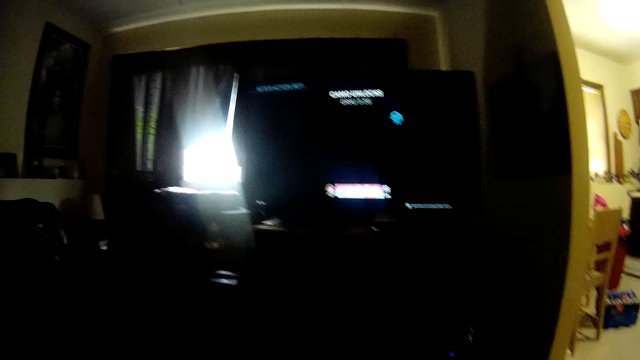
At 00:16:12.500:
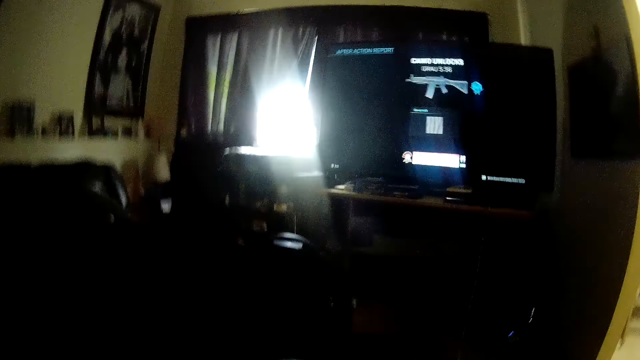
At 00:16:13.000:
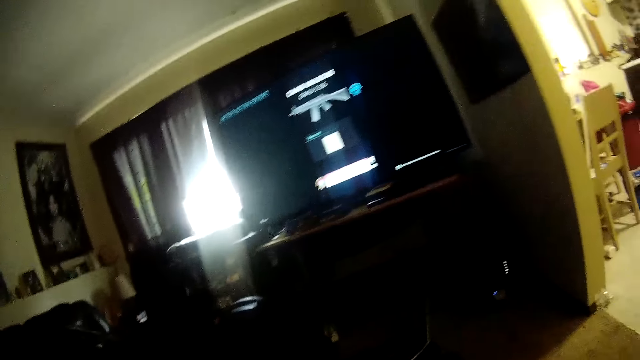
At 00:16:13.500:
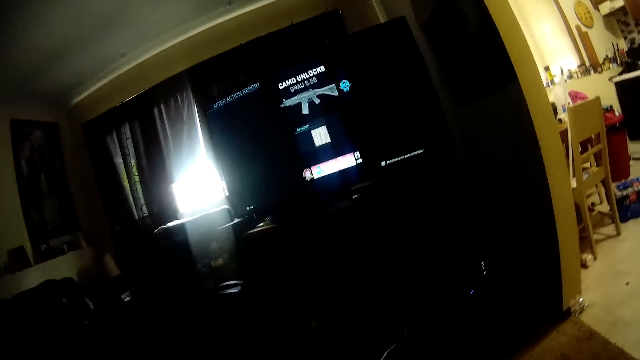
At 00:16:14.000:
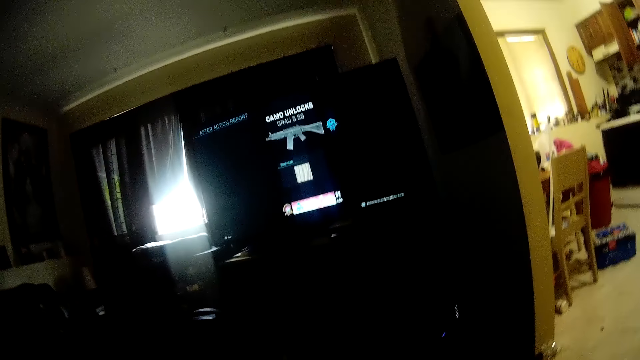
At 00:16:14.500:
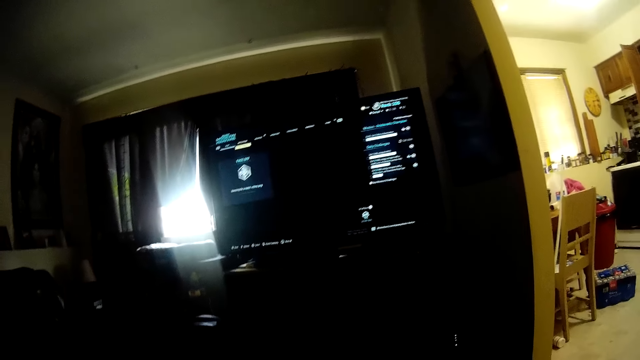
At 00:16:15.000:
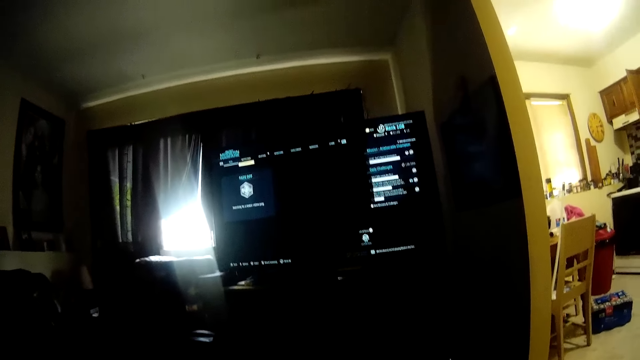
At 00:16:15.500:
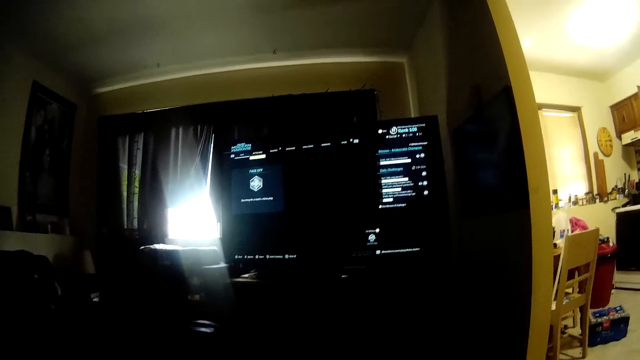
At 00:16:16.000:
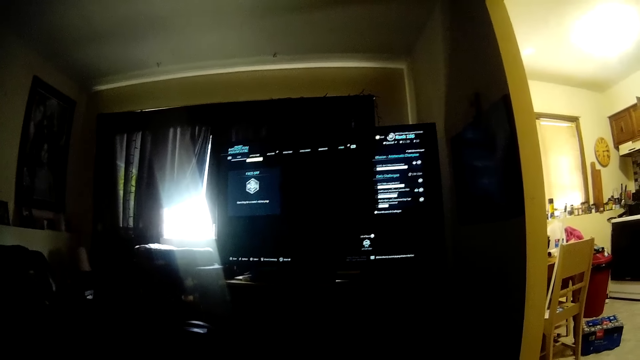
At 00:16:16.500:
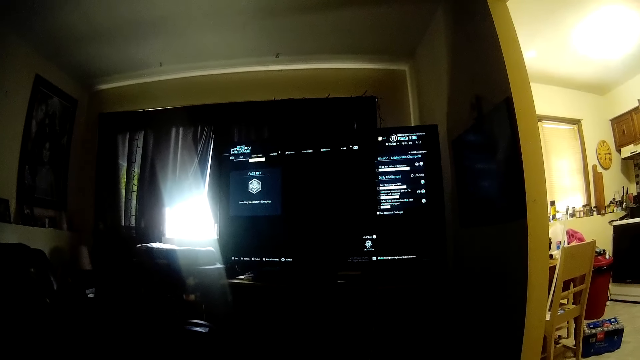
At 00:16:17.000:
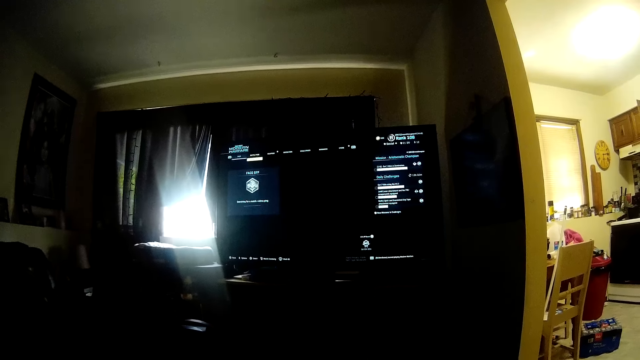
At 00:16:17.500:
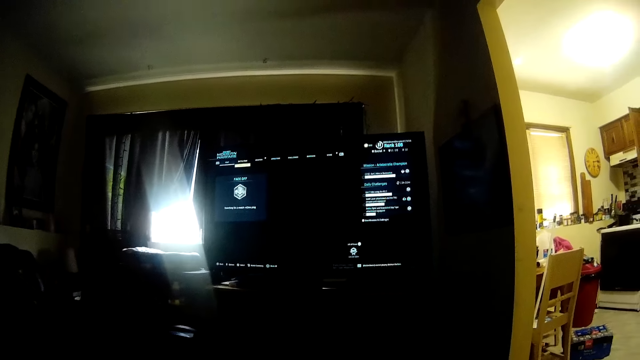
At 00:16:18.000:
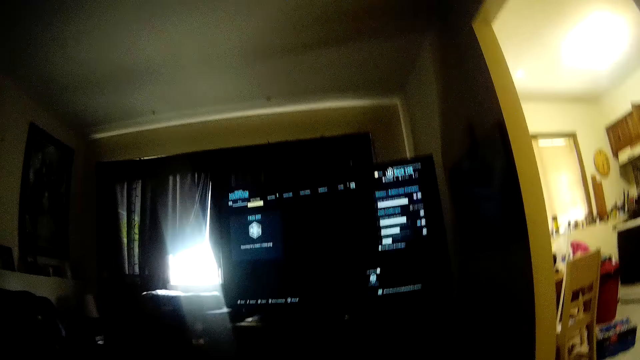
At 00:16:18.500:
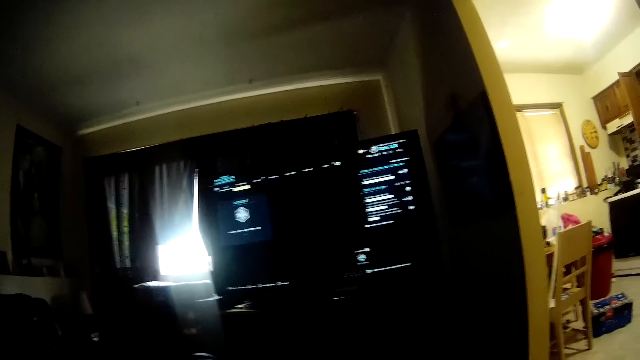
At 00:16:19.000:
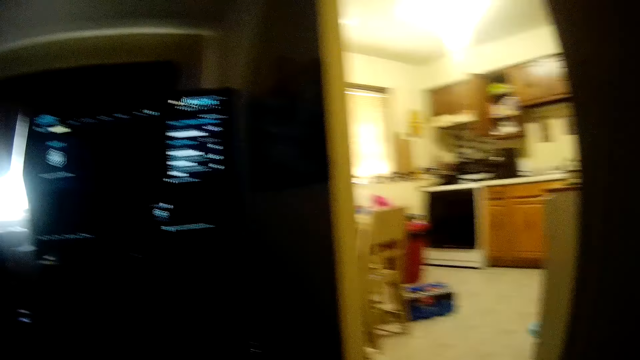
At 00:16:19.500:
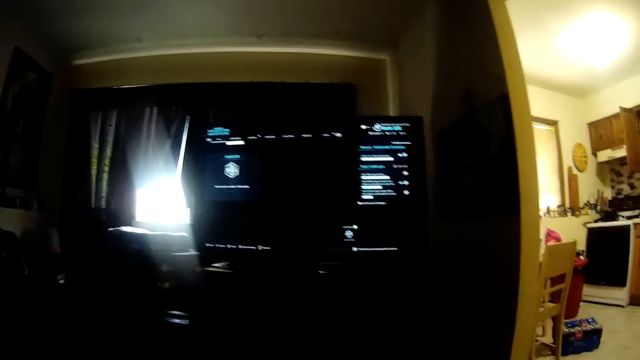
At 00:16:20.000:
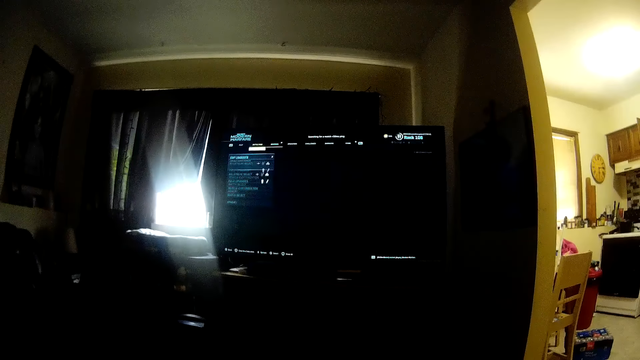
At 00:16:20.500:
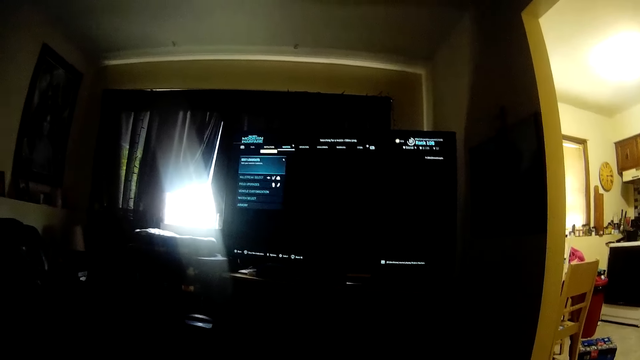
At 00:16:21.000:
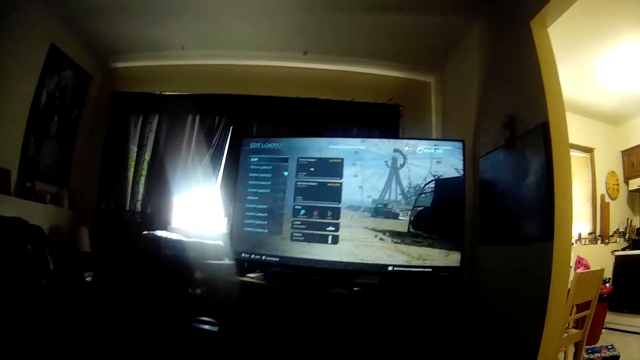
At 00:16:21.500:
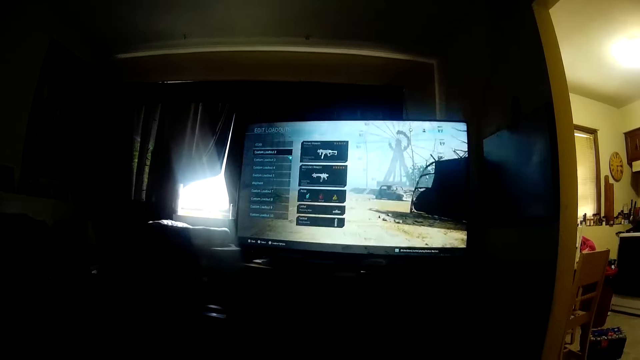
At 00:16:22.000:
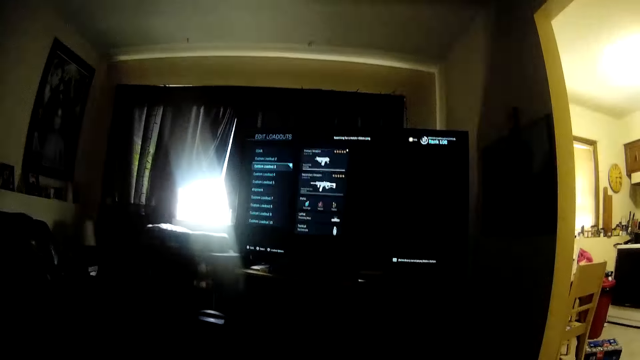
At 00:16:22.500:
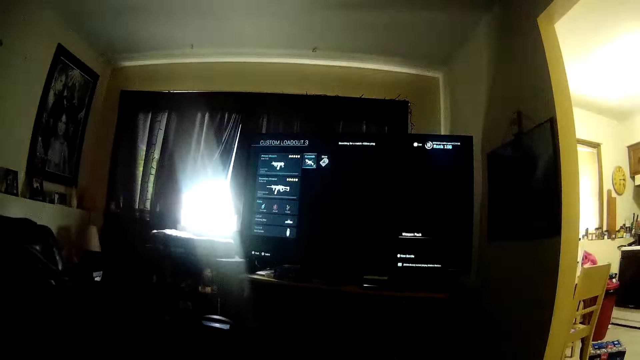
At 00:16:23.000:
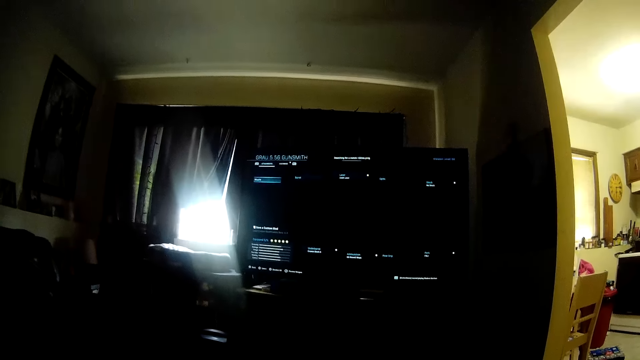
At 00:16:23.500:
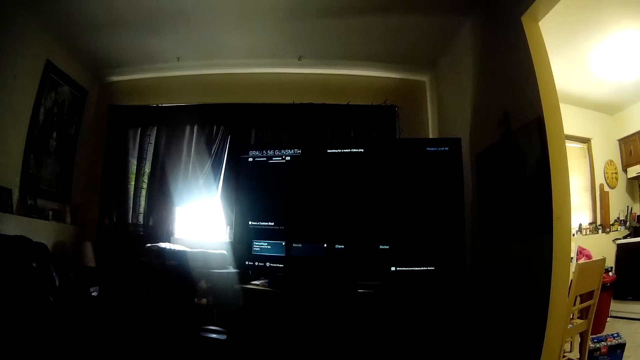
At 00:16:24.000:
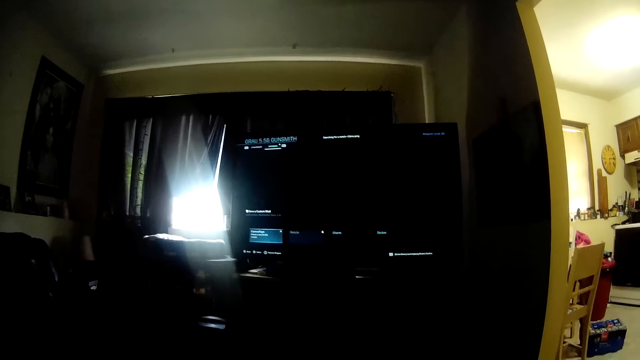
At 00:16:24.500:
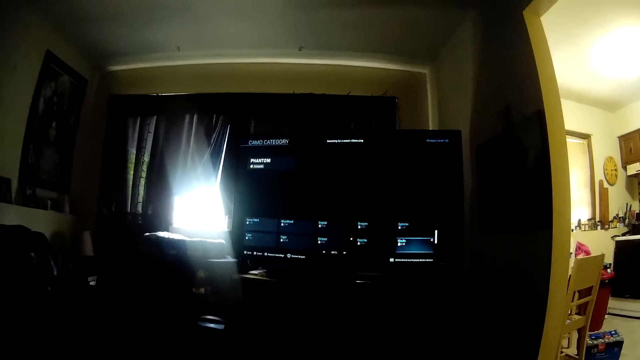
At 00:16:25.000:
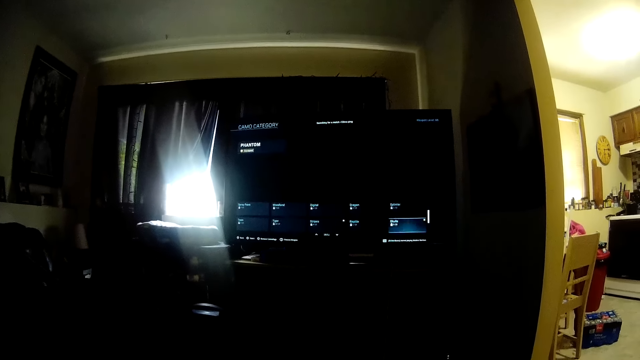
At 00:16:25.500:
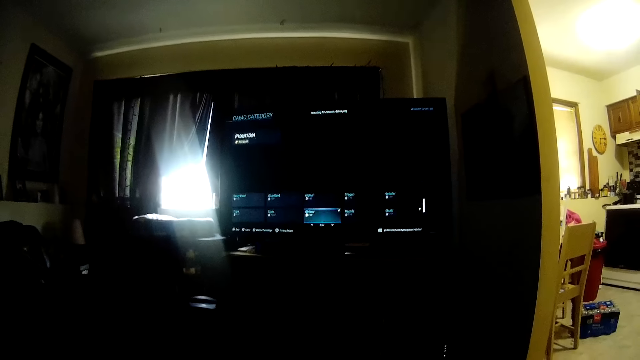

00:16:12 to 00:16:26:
The camera wearer looks around a room. They operate a television with a hand.

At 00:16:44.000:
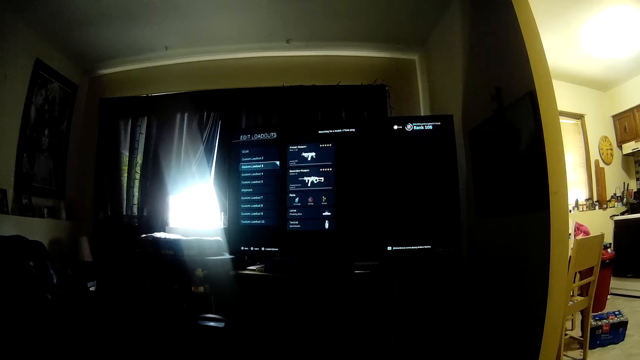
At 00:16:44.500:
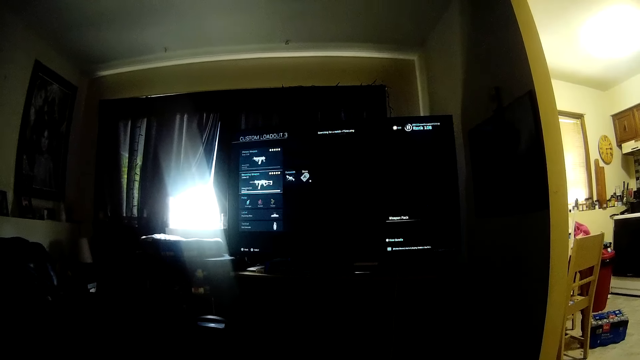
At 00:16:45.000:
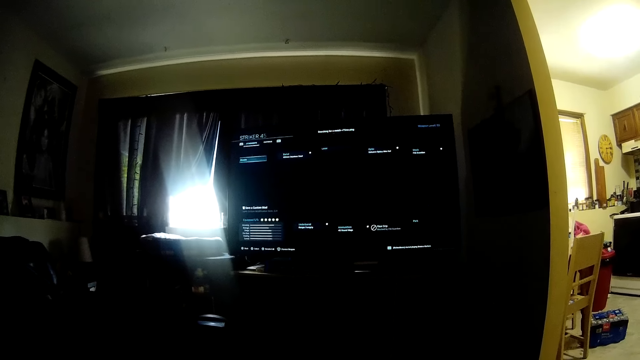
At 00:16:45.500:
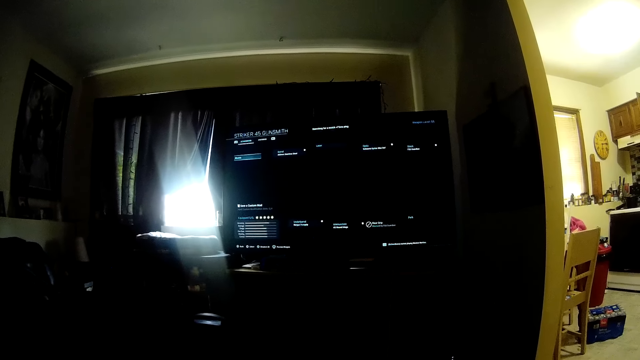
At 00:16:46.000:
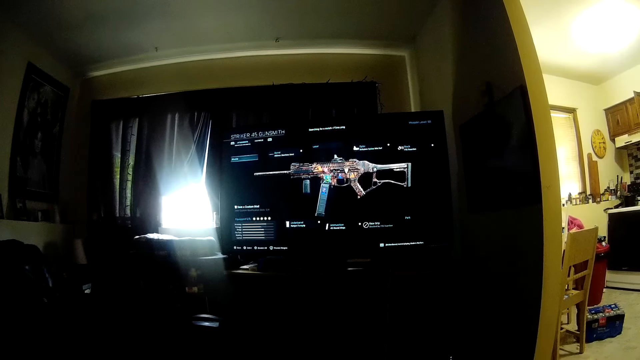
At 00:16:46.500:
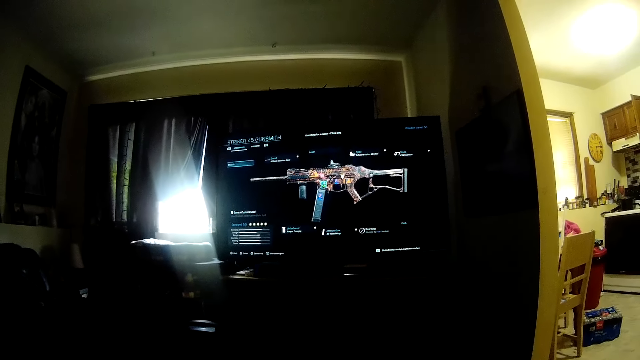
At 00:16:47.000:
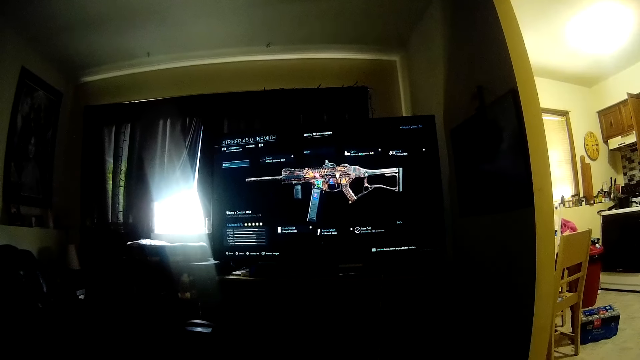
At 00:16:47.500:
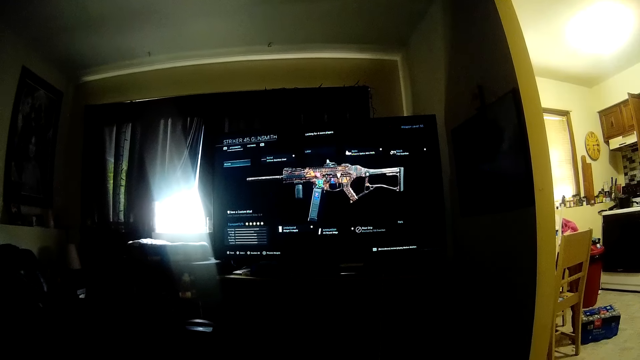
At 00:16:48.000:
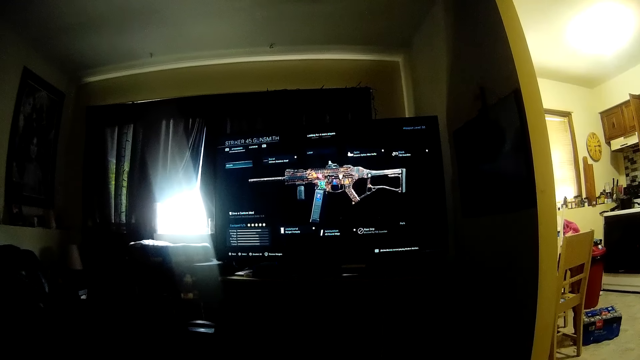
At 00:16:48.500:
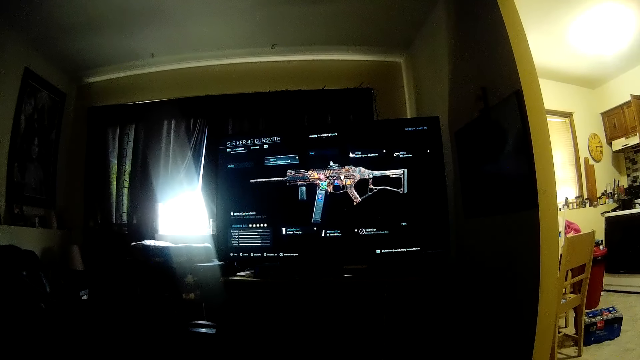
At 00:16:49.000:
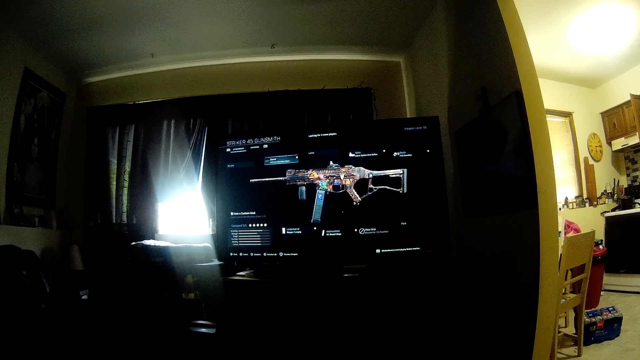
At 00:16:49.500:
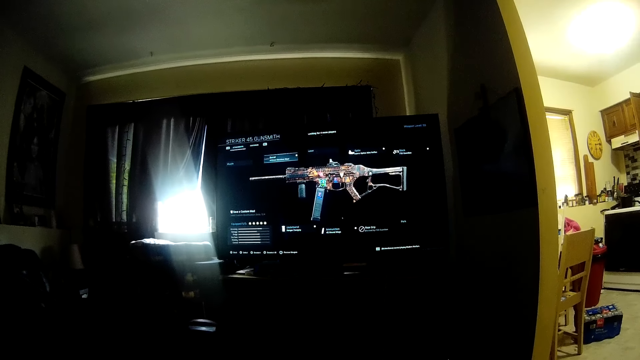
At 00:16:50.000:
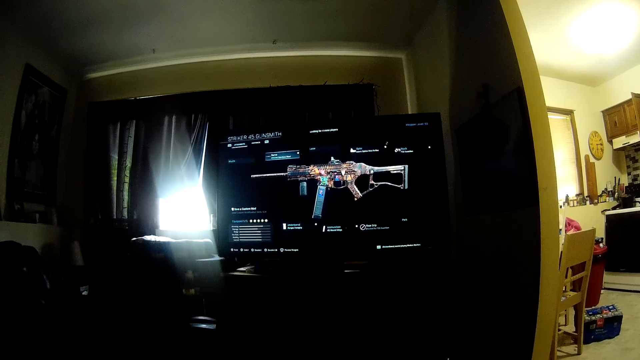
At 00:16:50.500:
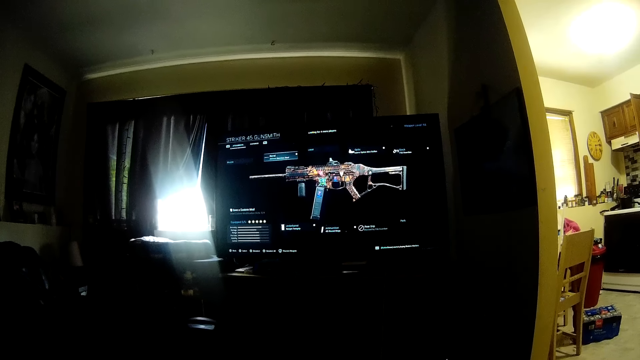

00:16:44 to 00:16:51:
The camera wearer operates a television with a hand.
